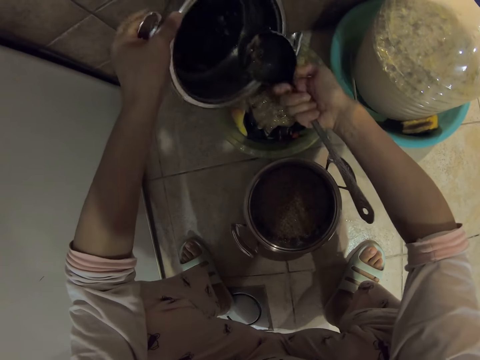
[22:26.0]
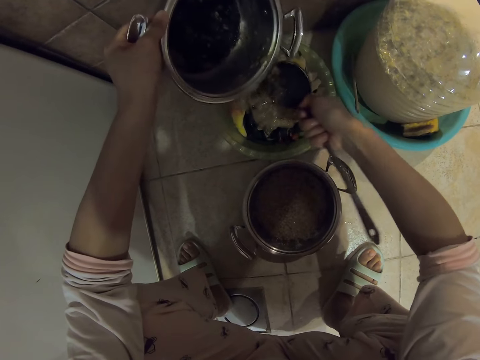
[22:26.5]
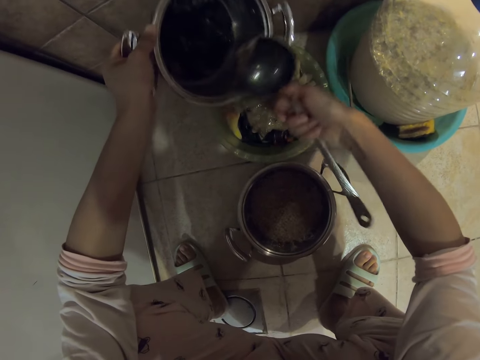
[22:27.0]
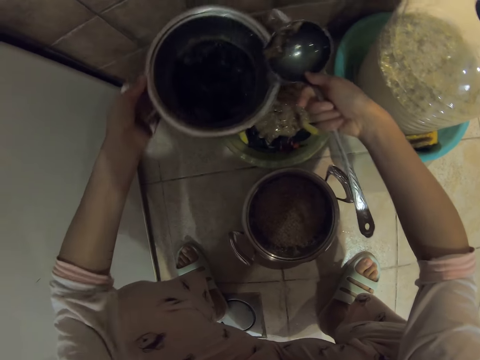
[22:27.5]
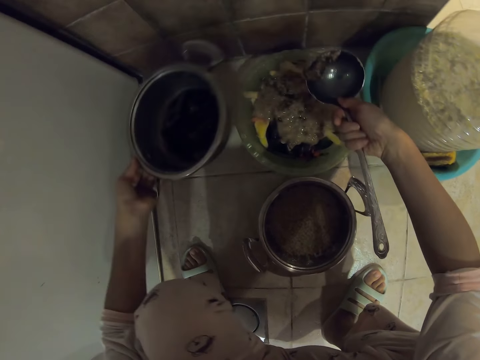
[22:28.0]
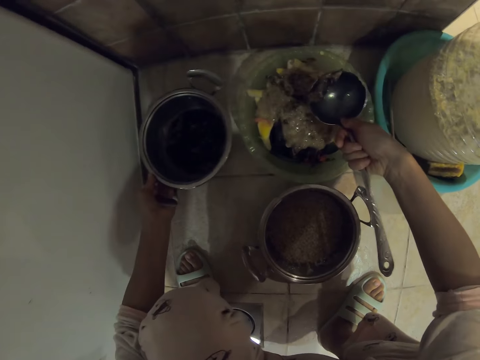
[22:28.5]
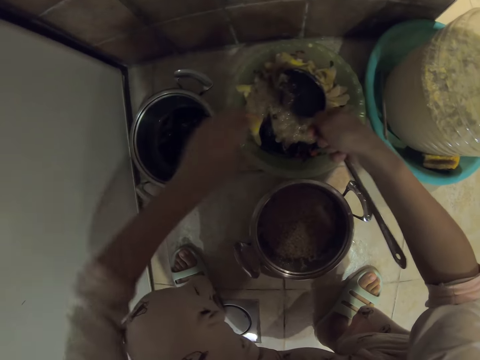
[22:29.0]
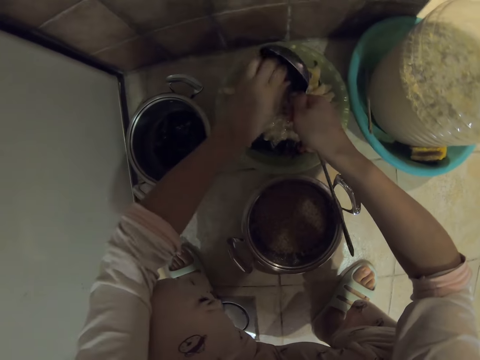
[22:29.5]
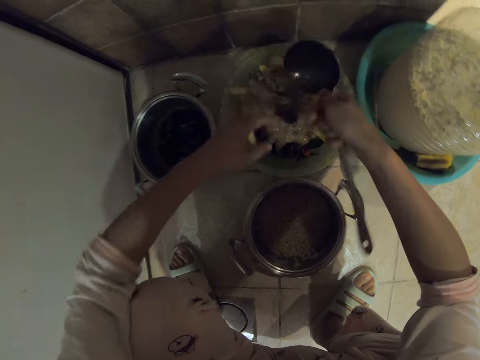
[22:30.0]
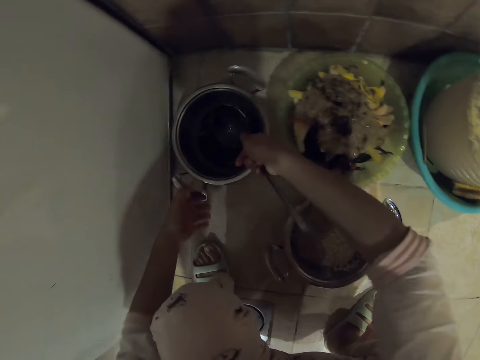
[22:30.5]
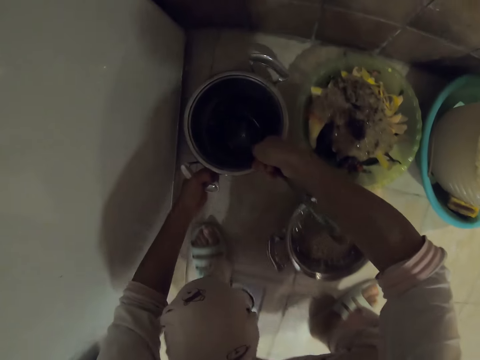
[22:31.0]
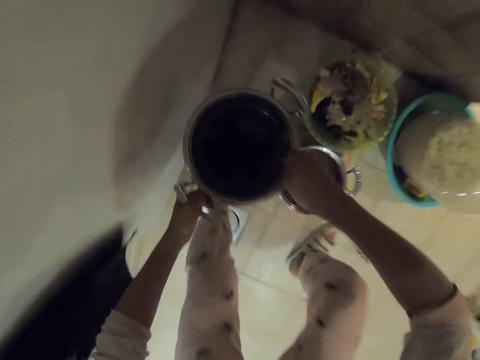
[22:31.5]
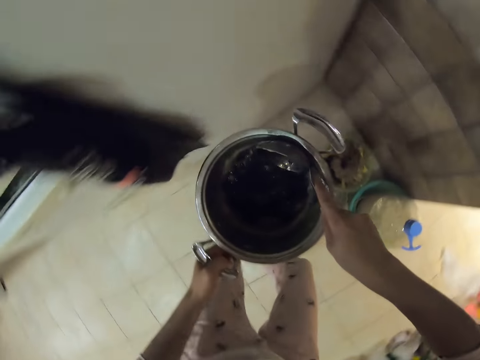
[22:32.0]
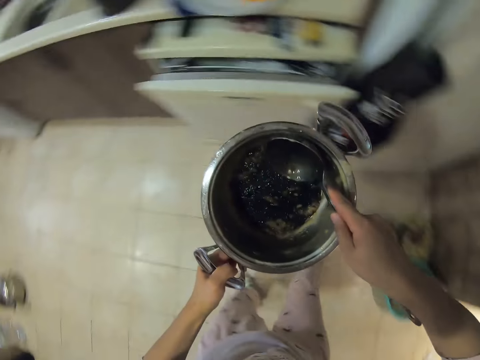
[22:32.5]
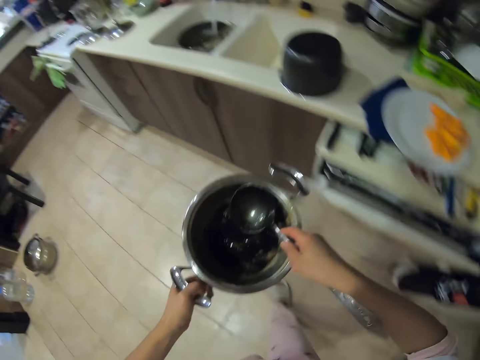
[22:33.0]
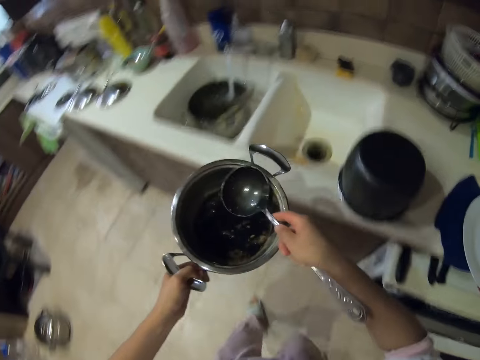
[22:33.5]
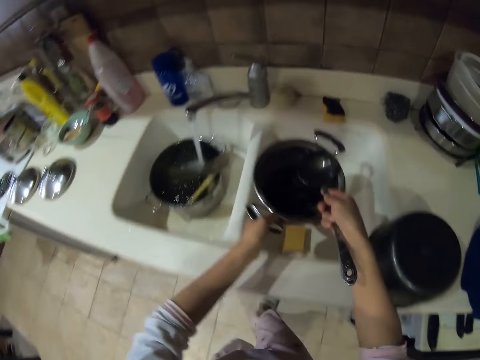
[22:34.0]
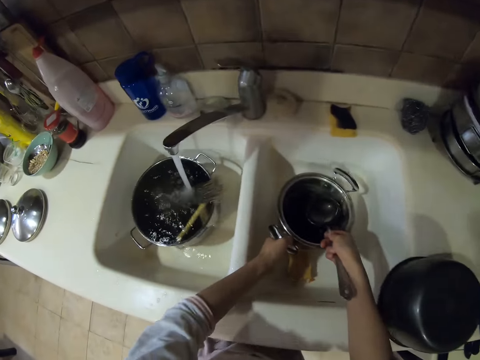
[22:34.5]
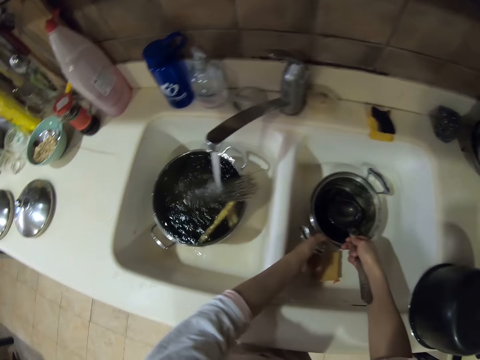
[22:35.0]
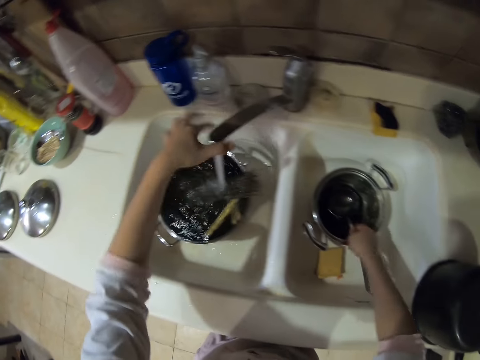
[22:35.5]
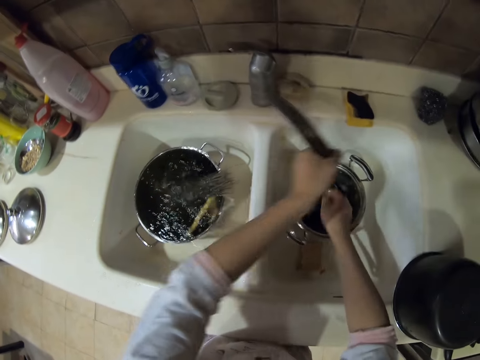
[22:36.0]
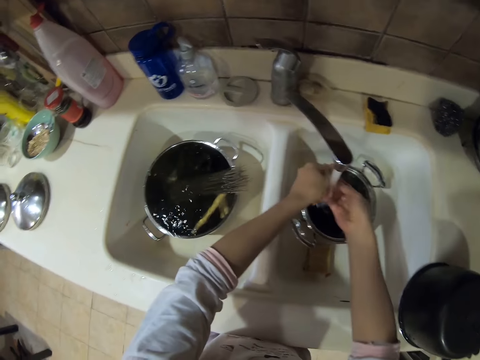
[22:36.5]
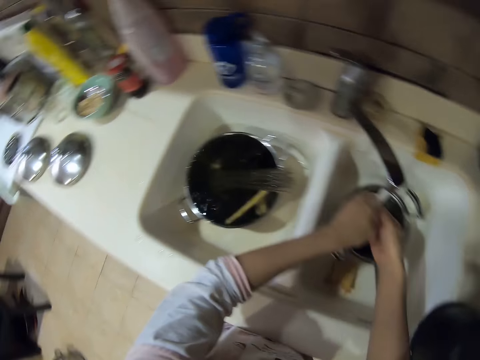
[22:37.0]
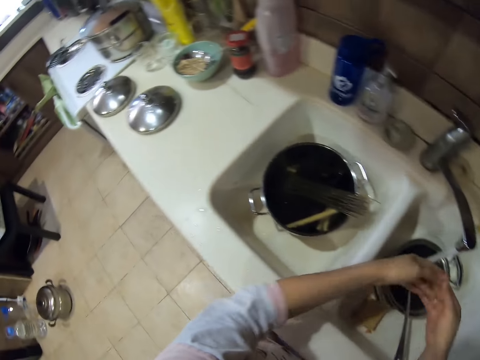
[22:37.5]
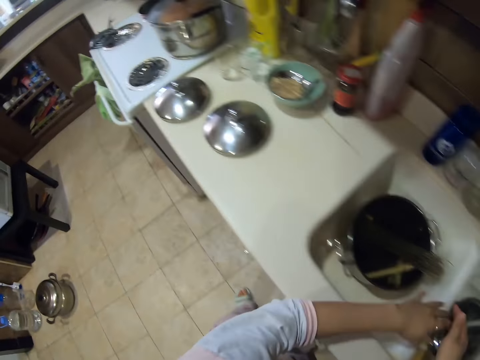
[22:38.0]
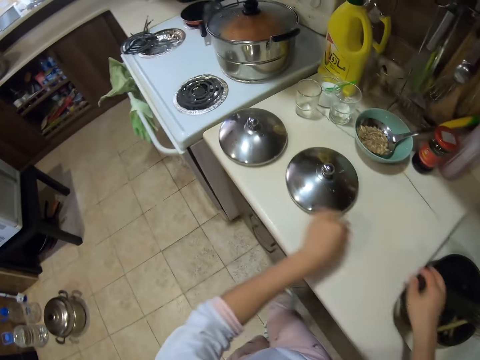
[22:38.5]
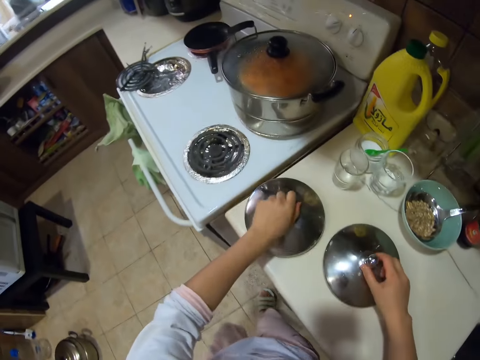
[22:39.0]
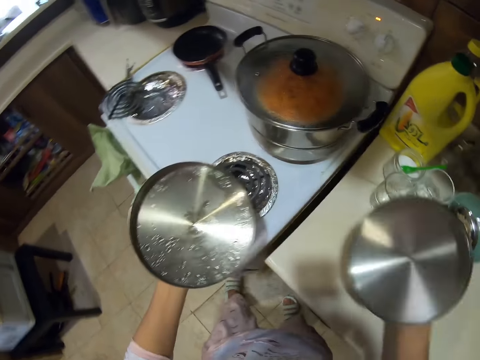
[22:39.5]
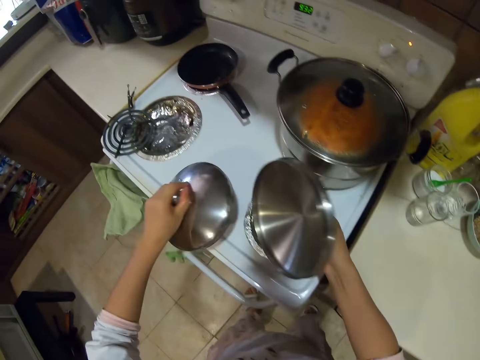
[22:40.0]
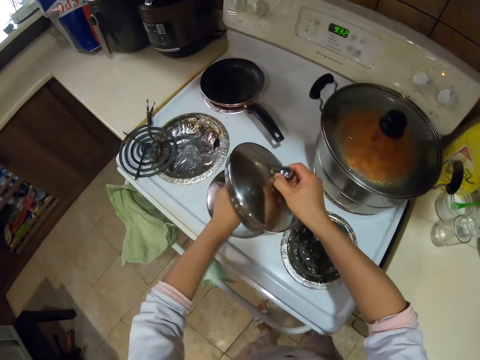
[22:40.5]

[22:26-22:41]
The camera wearer puts the cooking pot down. They remove something from the spoon. They carry the cooking pot, pick up the pot and walk around. They put the cooking pot on the sink. They adjust the tap. They wash hands. They shake hands. They pick up cooking pot lids.

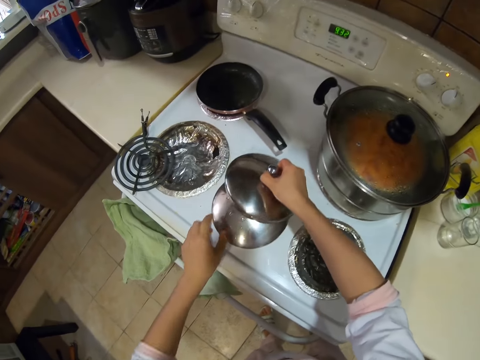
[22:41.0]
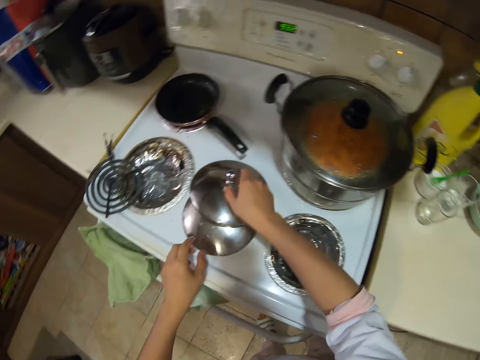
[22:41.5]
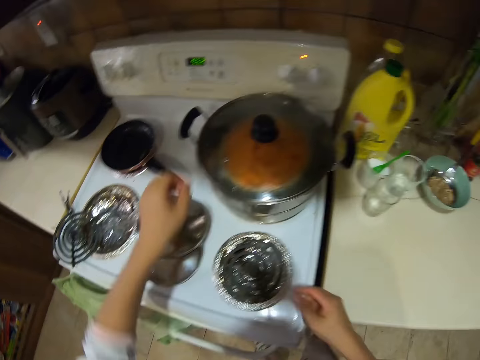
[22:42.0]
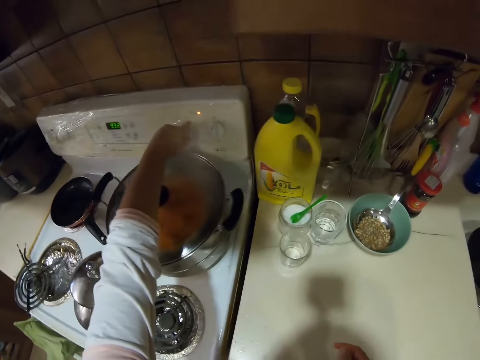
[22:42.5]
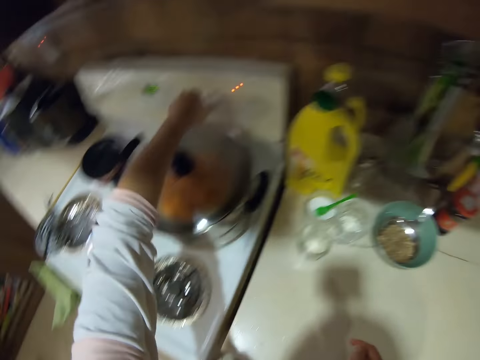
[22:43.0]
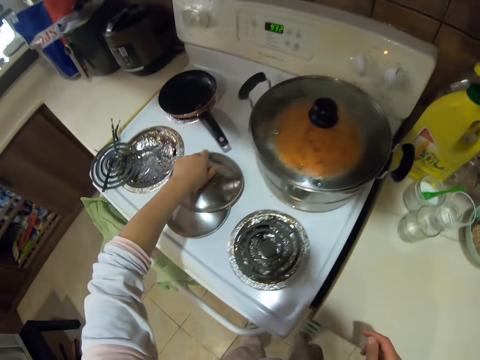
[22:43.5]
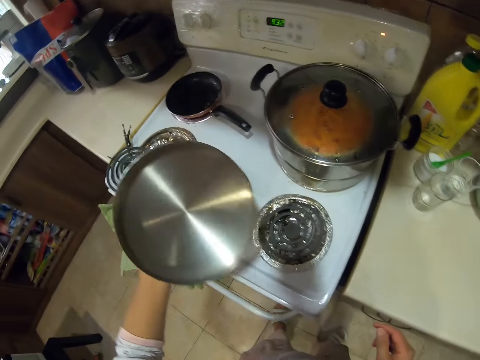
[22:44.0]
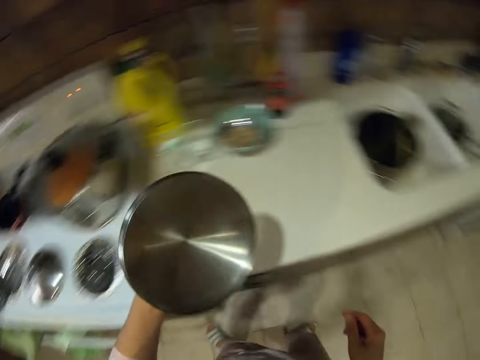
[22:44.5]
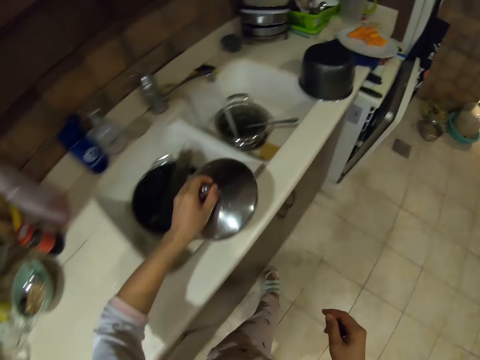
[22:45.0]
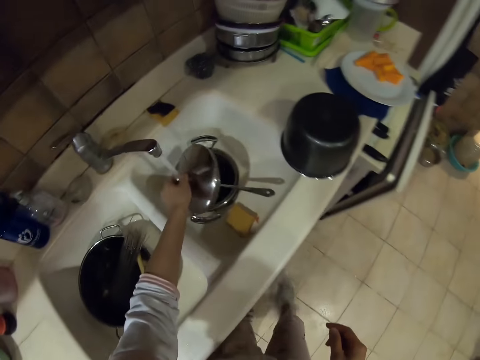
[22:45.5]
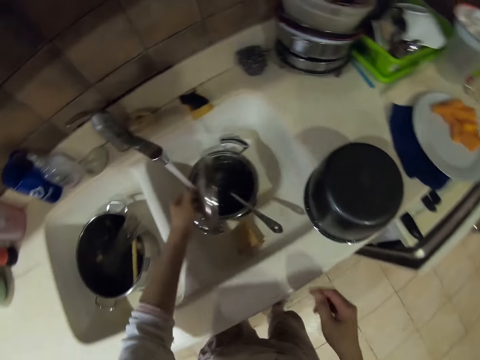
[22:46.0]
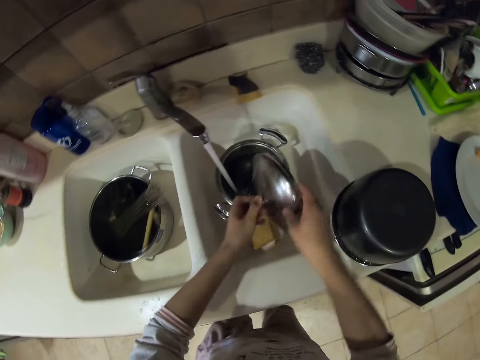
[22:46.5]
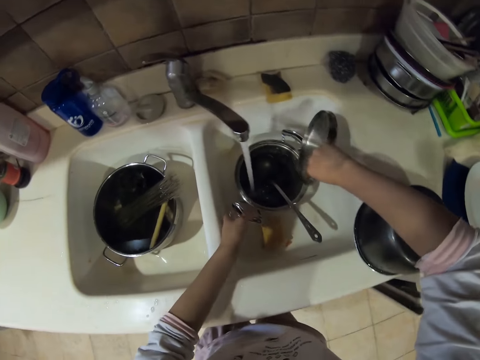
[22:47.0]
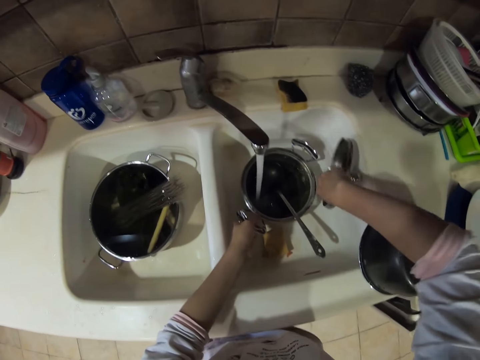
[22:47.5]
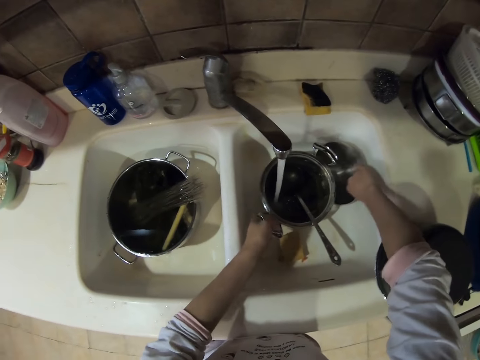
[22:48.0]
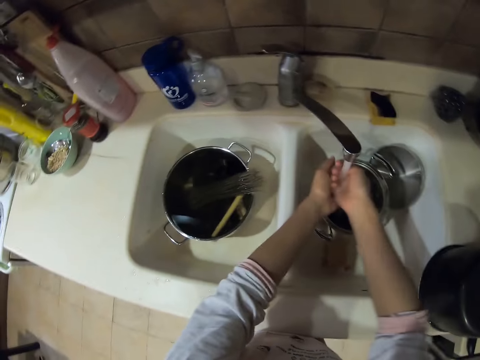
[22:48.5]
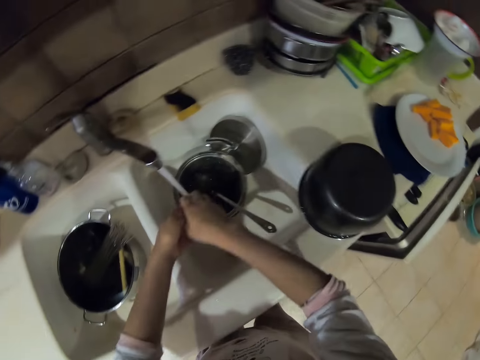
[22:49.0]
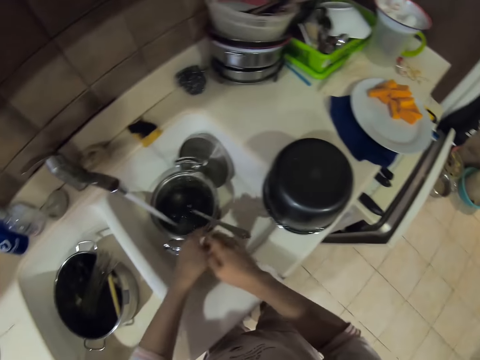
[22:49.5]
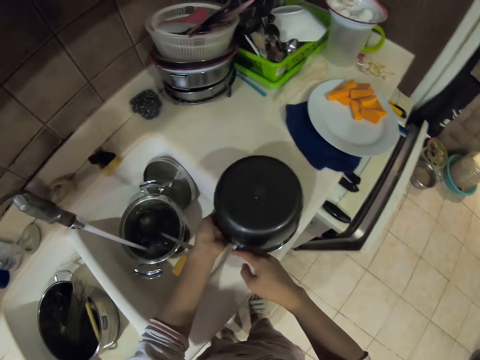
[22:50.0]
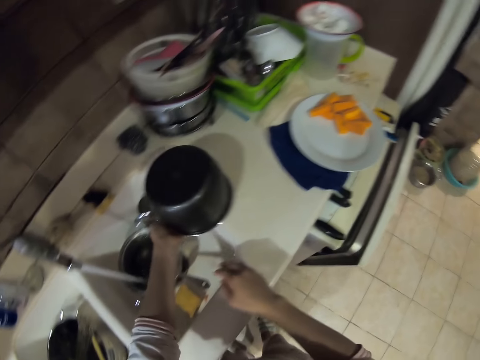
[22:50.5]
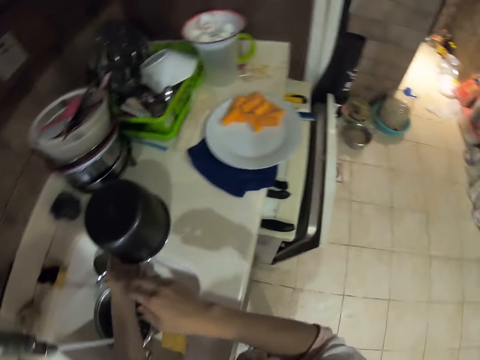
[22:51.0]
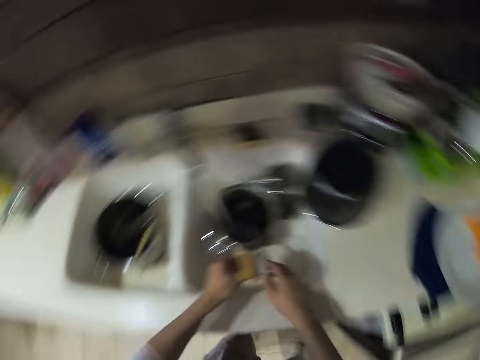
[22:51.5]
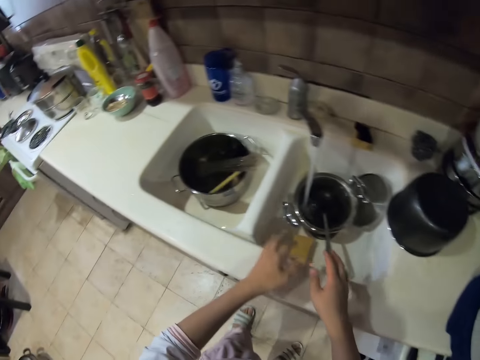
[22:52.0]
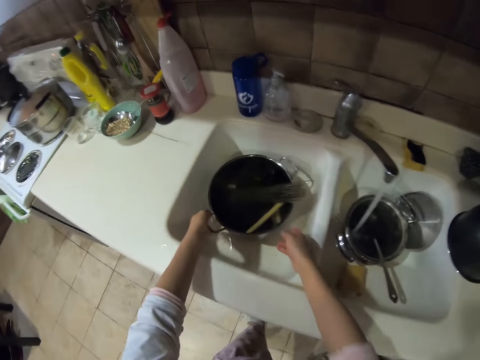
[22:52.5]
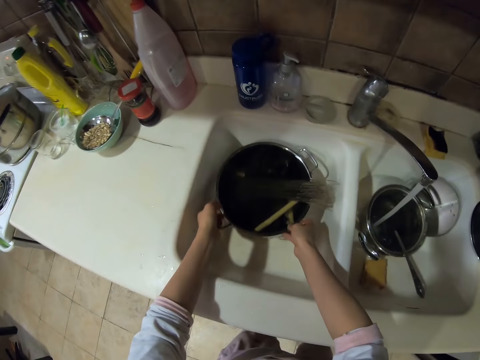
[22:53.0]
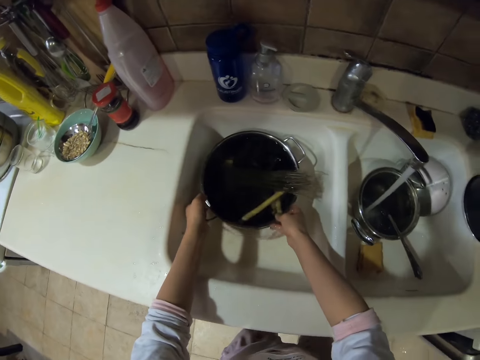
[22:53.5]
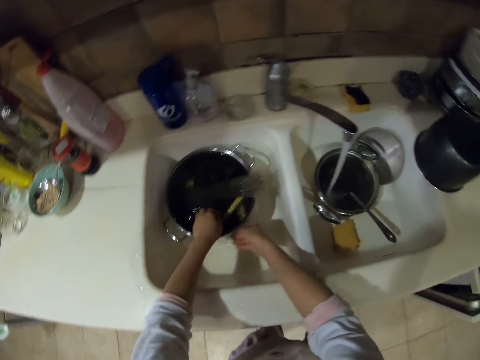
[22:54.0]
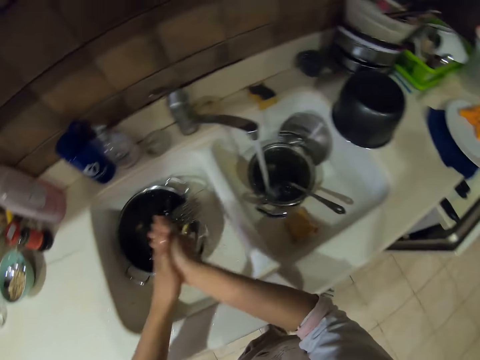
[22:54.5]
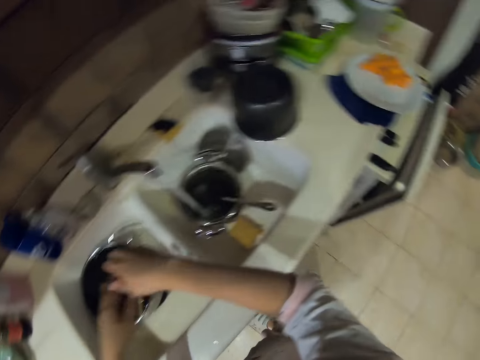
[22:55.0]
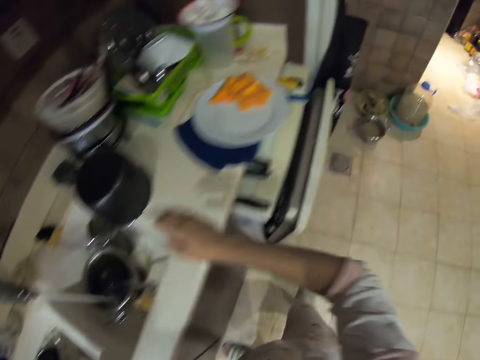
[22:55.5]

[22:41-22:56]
The camera wearer places the cooking pot lids on the cooker. They put off the cooker. They pick up a cooking pot lid. They rinse the lid. They put the cooking pot lid on the sink. They wash hands. They pick up a pot. They move the cooking pot. They put the pot down. They pick up the pot. They put the pot down. They rinse hand.
